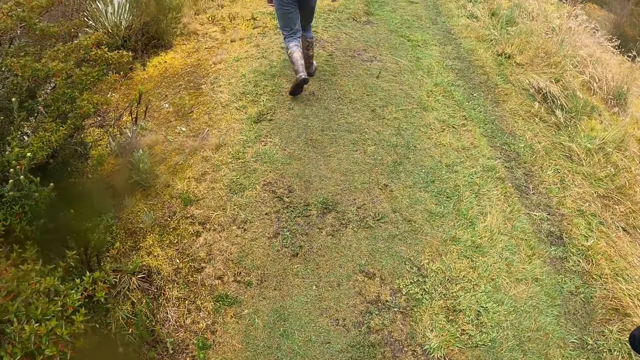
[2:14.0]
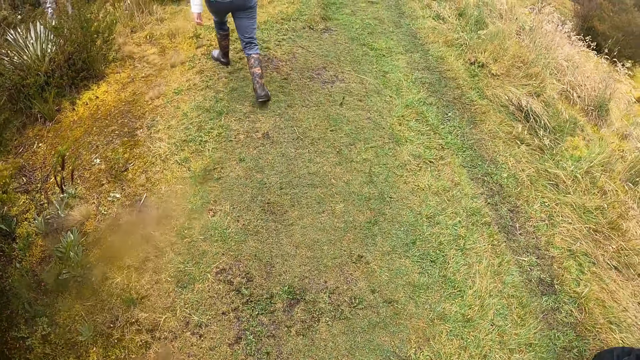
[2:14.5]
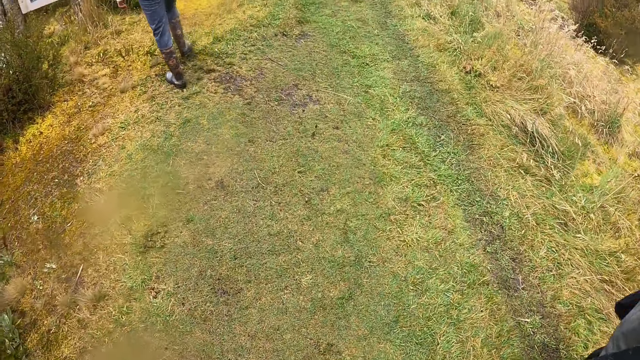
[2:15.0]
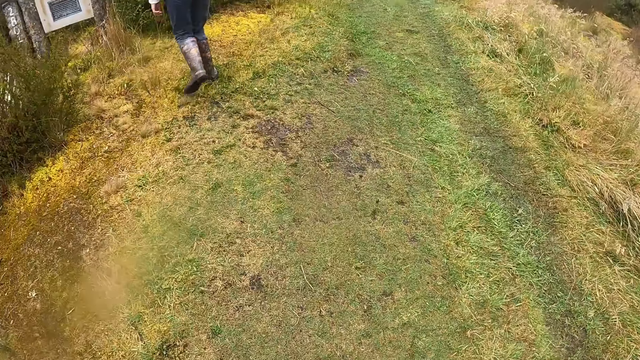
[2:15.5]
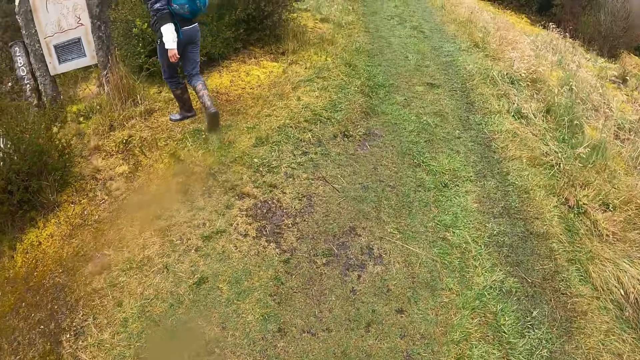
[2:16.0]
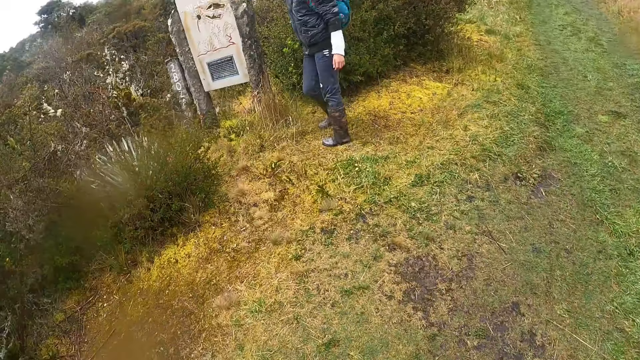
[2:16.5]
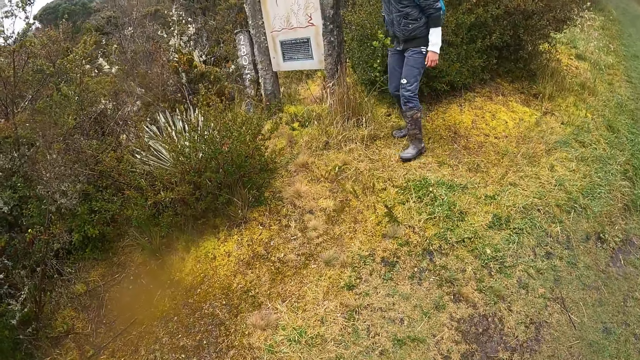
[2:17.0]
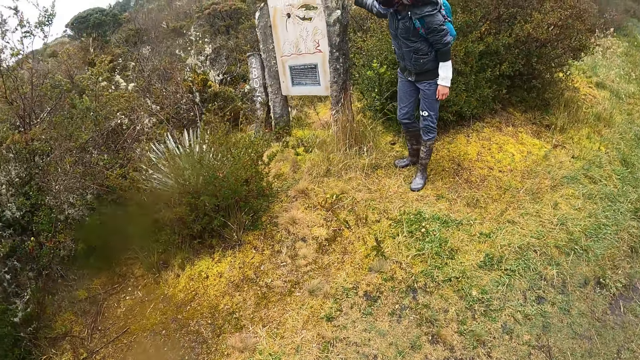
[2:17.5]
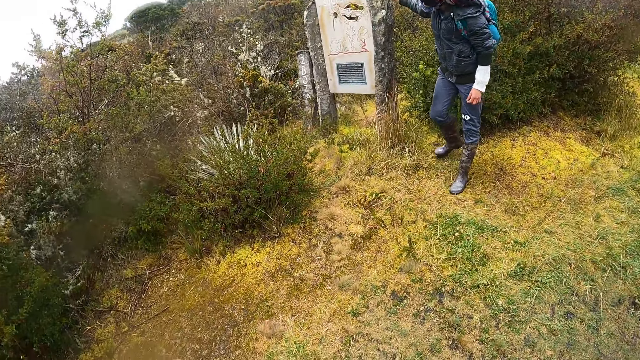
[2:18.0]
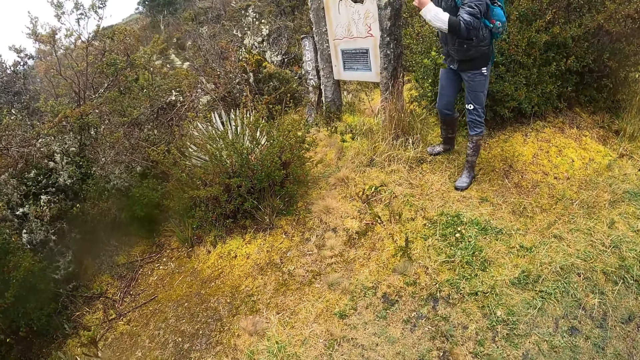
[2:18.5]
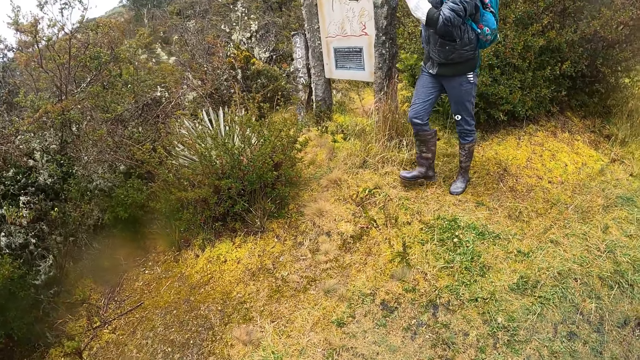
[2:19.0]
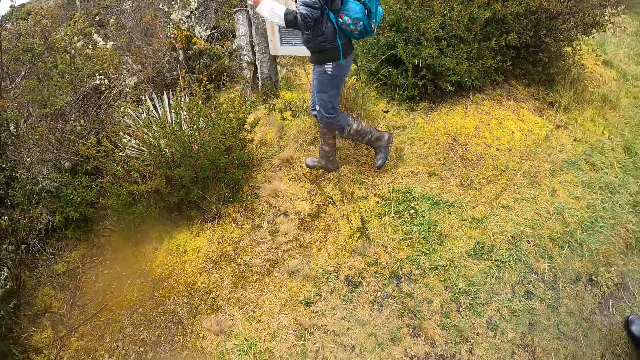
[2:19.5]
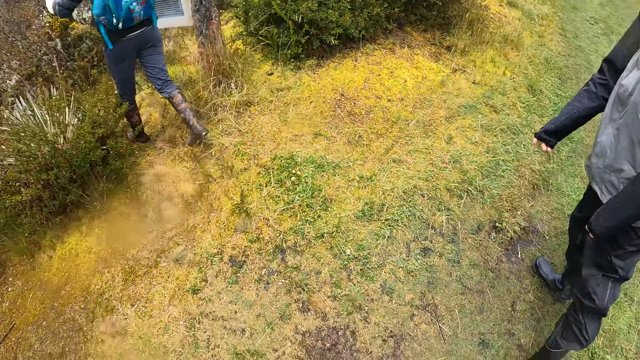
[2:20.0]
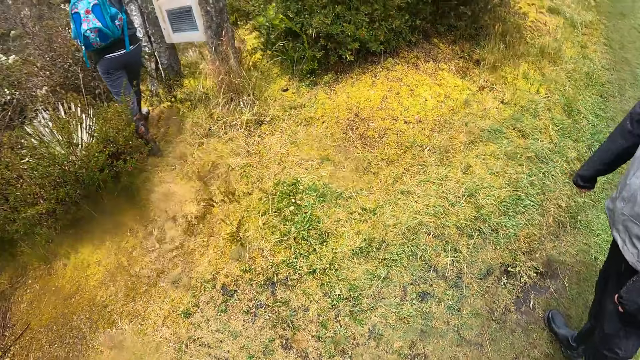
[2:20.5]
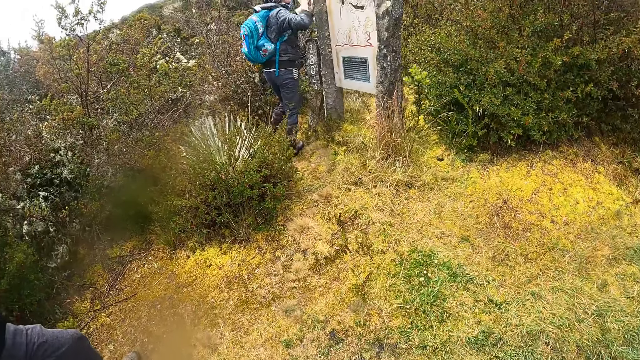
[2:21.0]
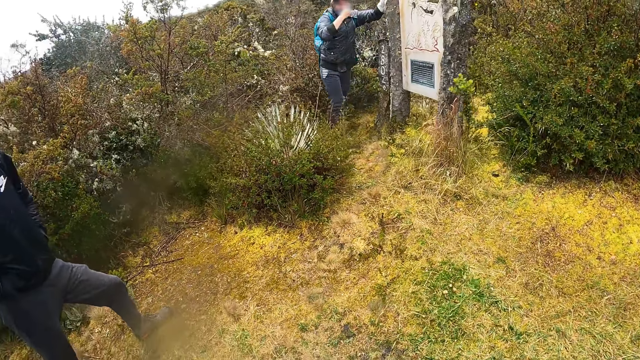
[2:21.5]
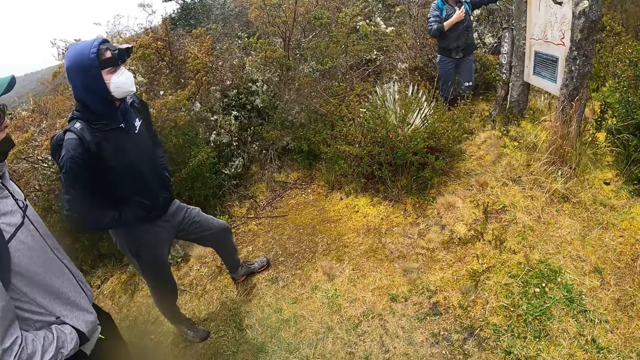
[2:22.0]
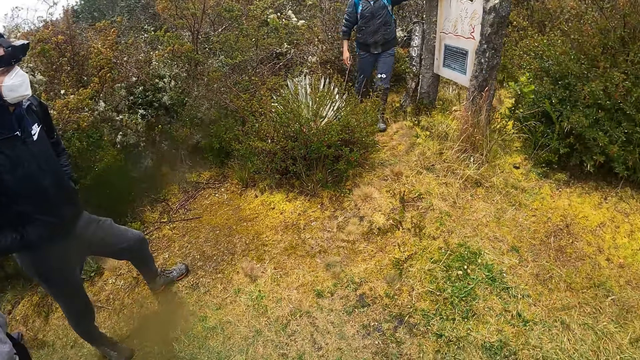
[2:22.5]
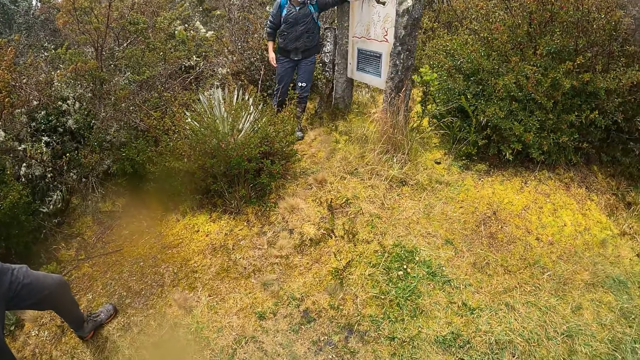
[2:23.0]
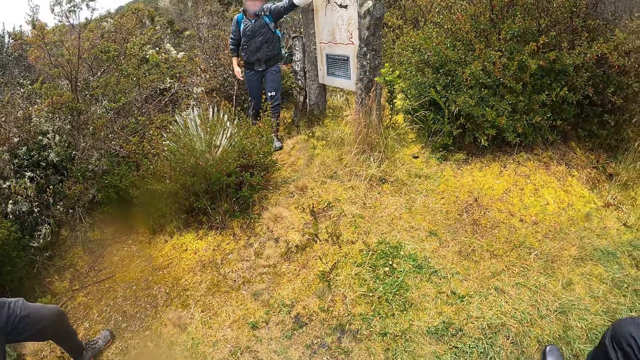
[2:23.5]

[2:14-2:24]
Another man interacts with the camera wearer and the group of people.

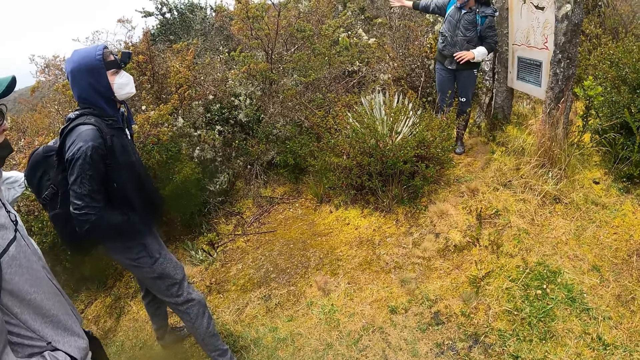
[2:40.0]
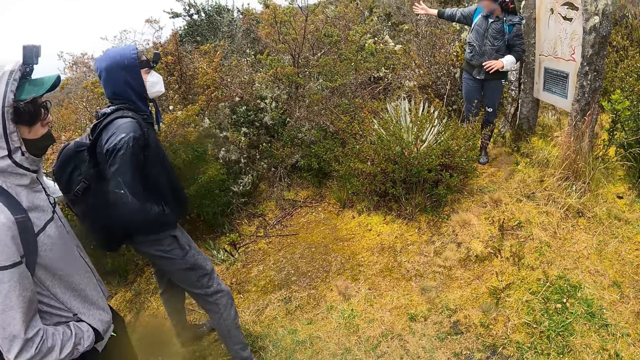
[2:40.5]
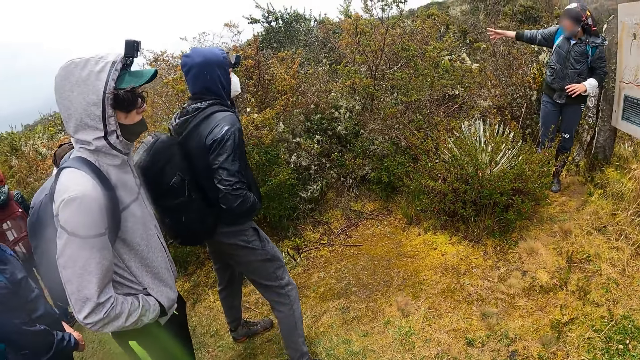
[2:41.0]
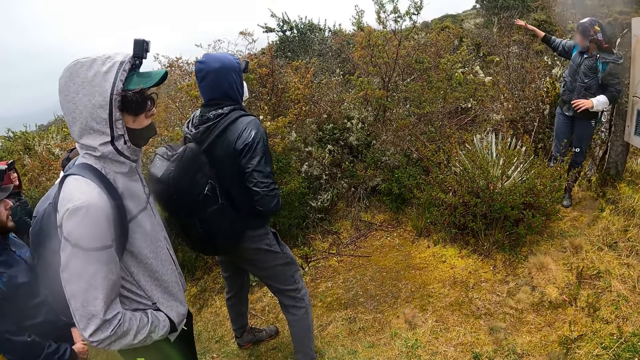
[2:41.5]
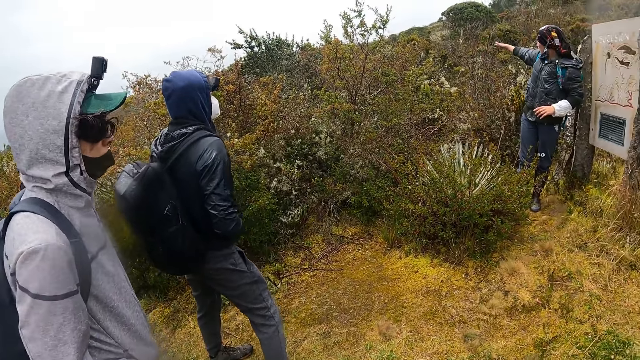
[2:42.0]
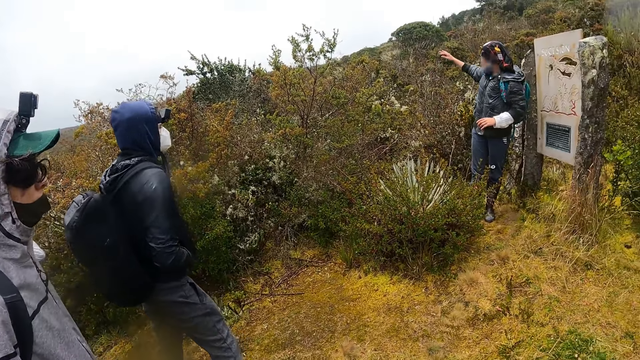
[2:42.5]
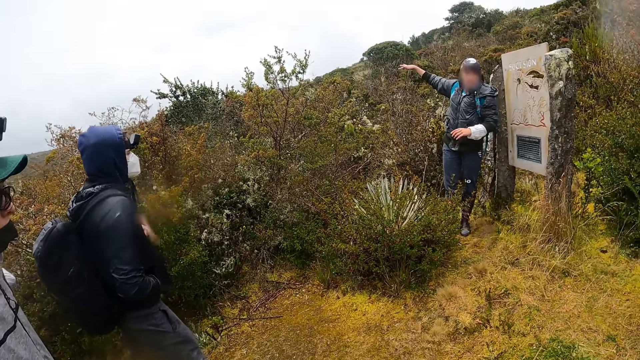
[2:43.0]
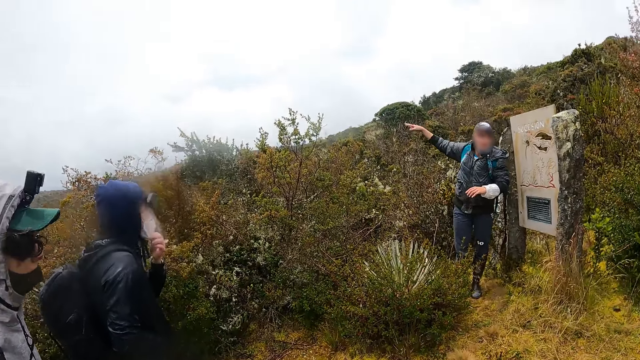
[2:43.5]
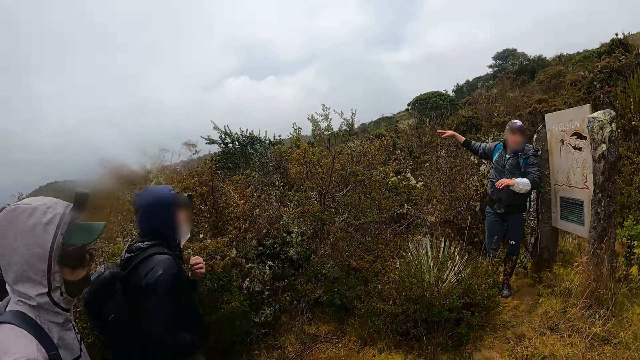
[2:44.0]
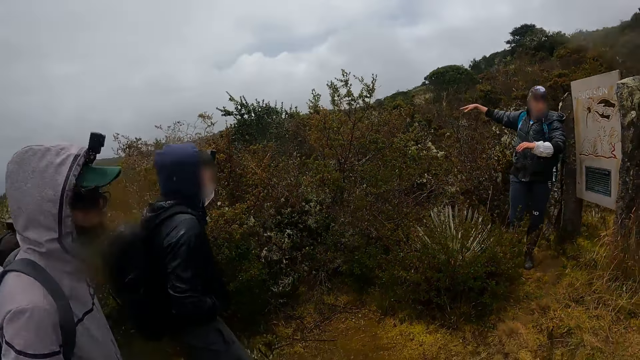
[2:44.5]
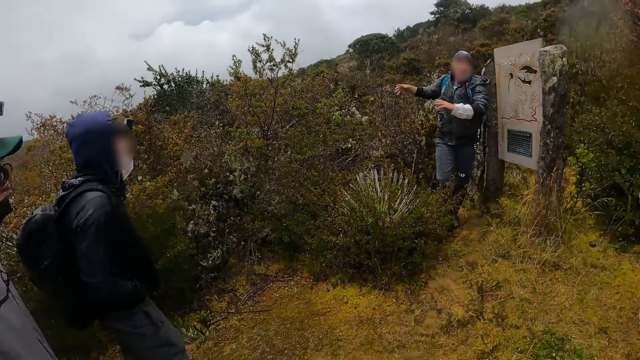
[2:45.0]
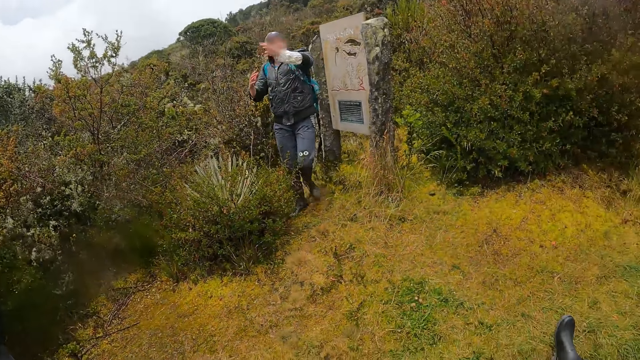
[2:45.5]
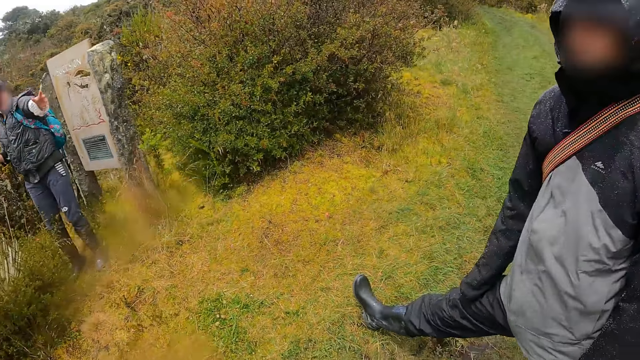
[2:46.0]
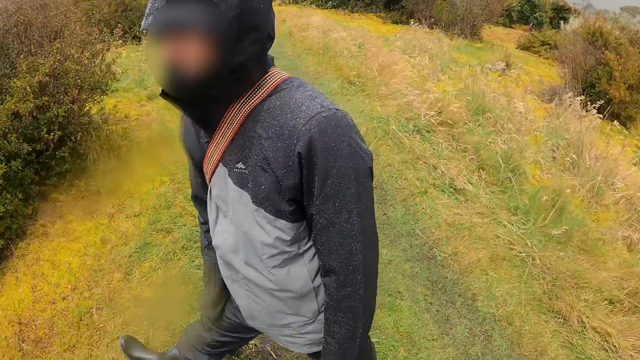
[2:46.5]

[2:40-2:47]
The camera wearer looks around.

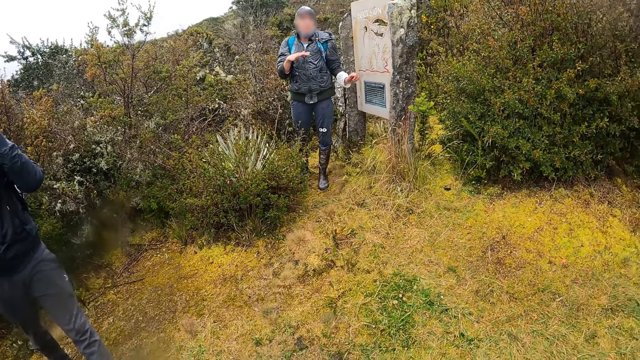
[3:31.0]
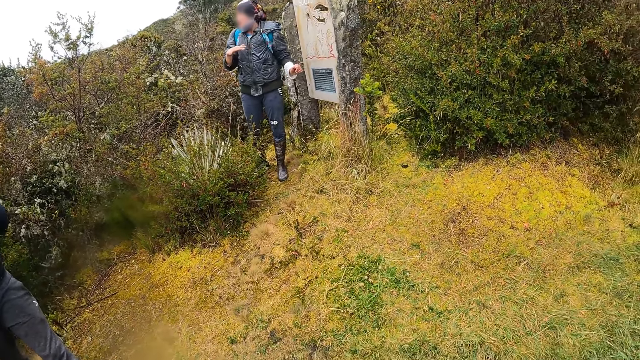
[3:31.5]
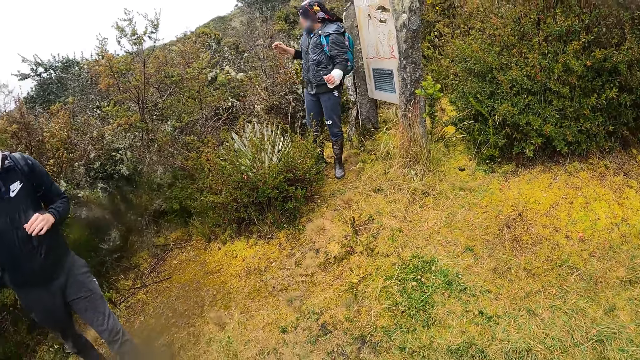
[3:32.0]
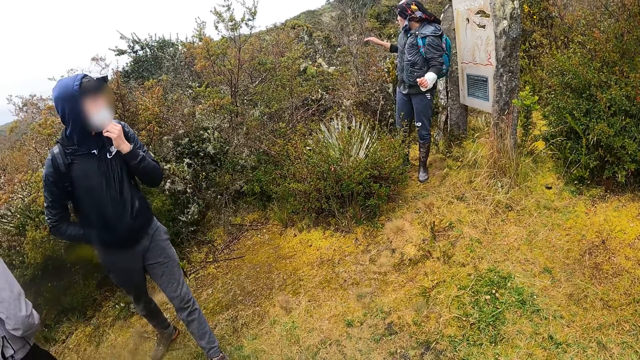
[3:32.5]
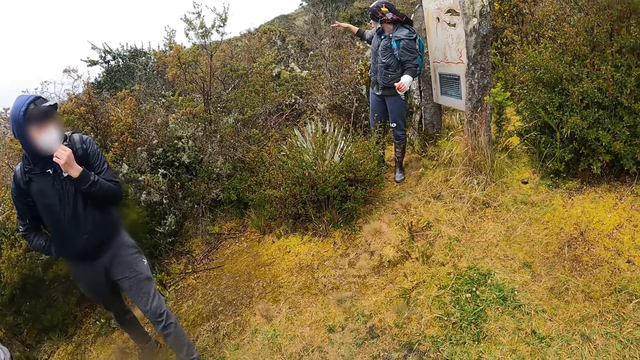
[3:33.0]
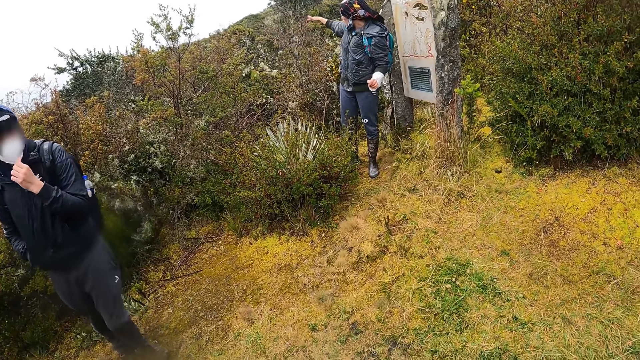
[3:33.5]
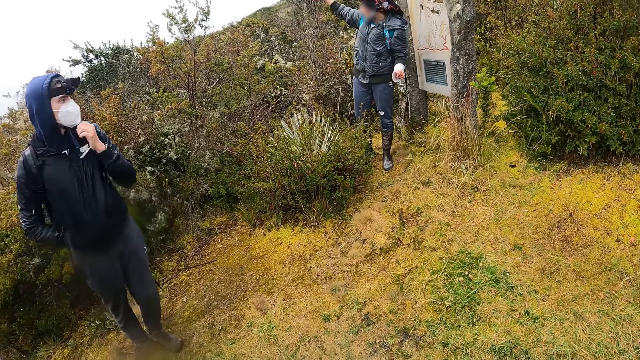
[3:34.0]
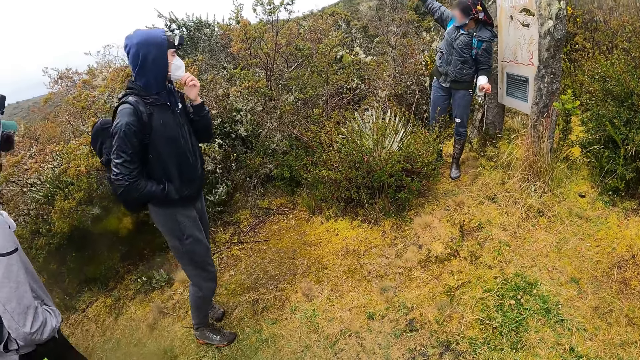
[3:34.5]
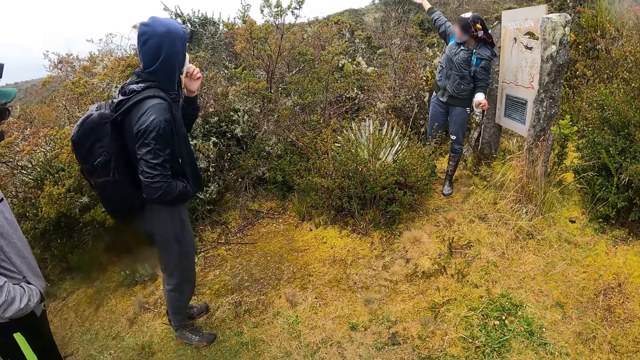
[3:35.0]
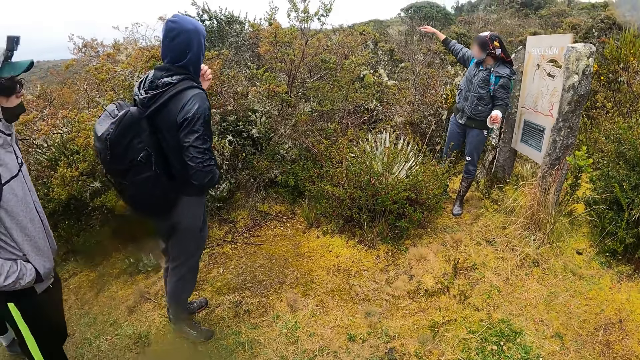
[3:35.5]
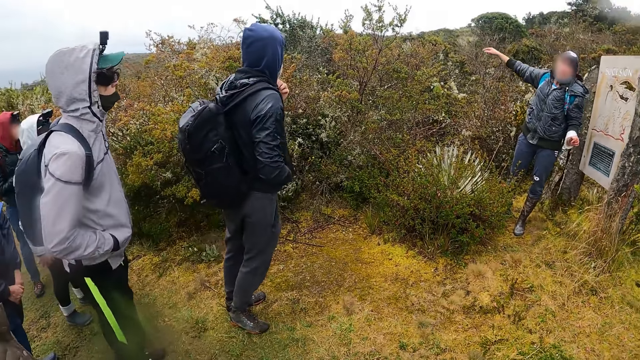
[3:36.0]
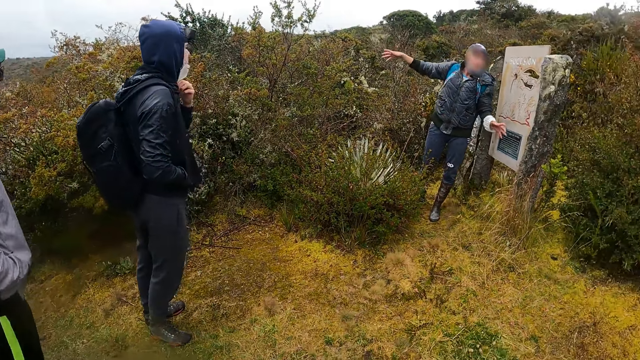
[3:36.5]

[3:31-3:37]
A man adjusts a face mask on his face with his left hand.
